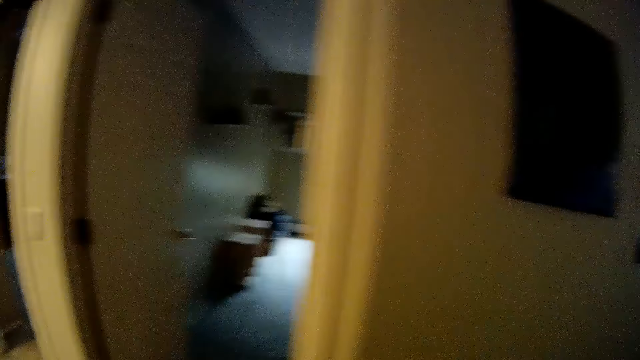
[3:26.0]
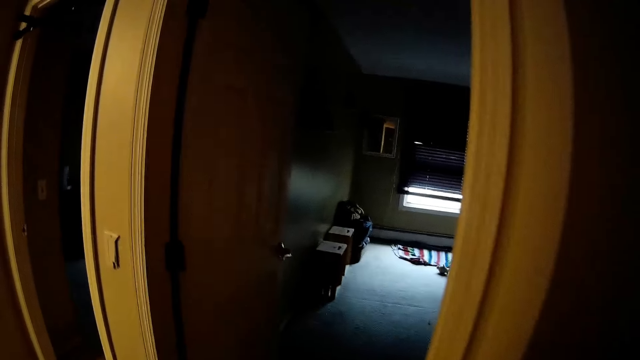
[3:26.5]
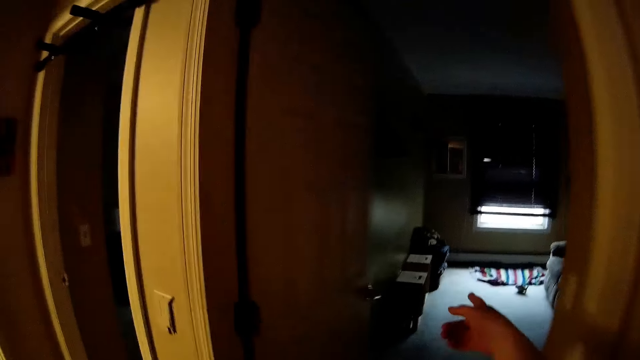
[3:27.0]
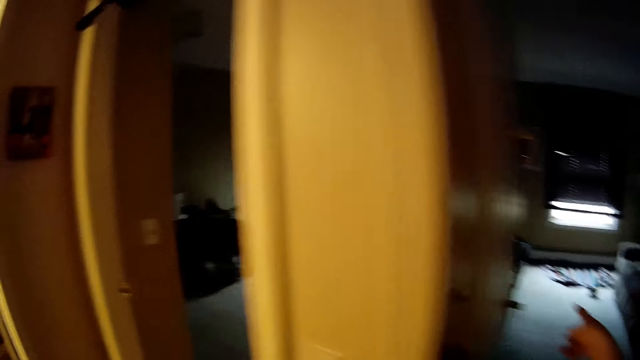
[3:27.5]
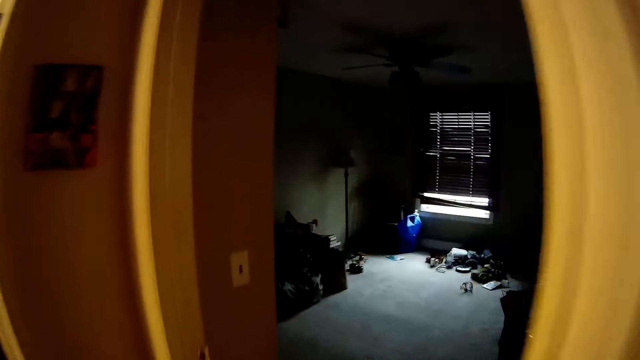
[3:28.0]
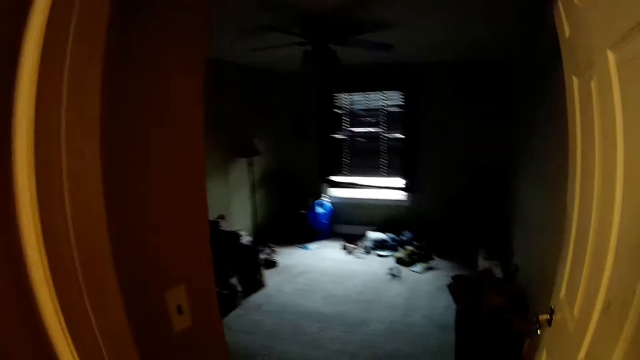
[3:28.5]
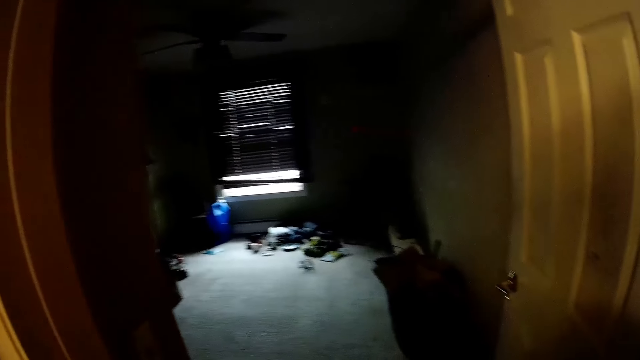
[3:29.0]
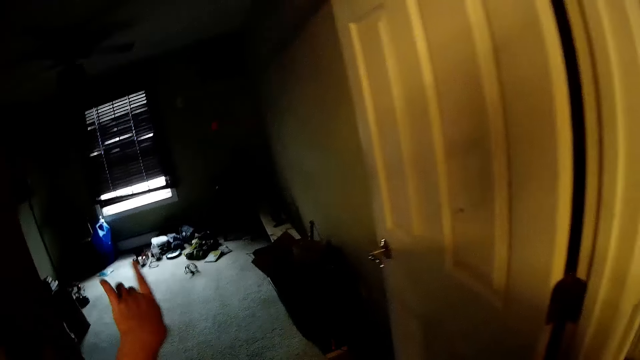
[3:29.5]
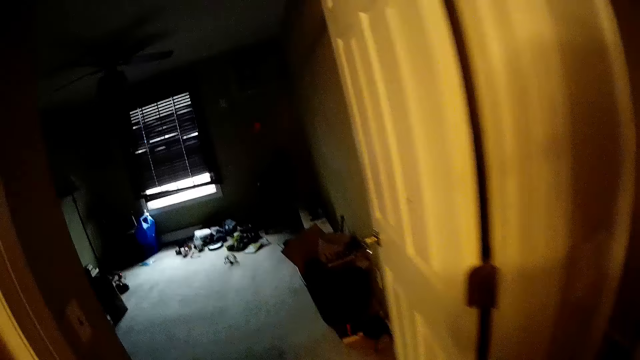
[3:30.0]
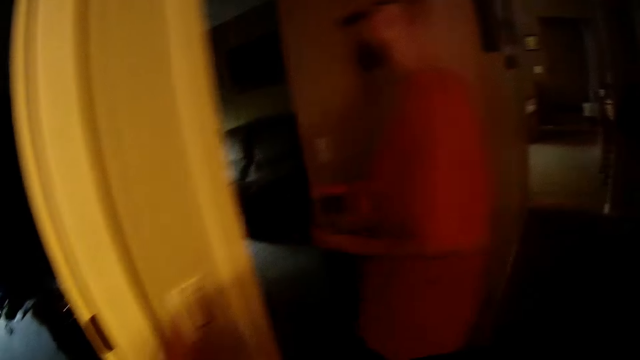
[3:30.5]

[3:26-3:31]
A man walks towards the camera wearer. The camera wearer talks to the man. They point to a room. They move towards another room. They talk to the man. They point at the room. The man walks into the room.

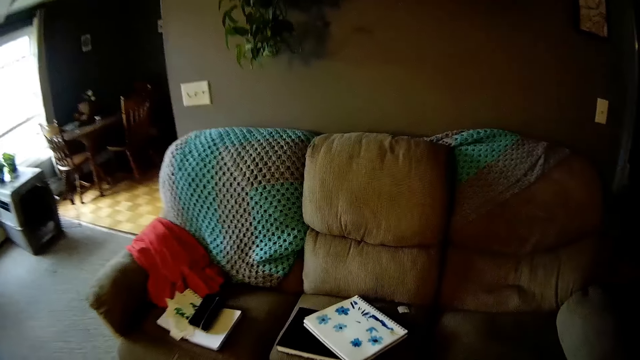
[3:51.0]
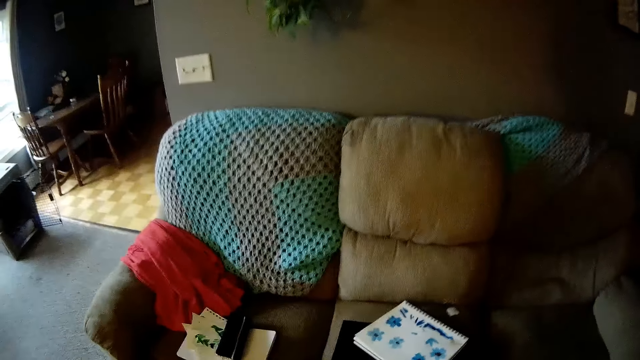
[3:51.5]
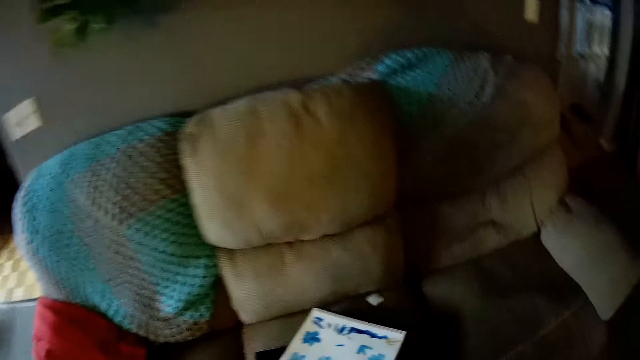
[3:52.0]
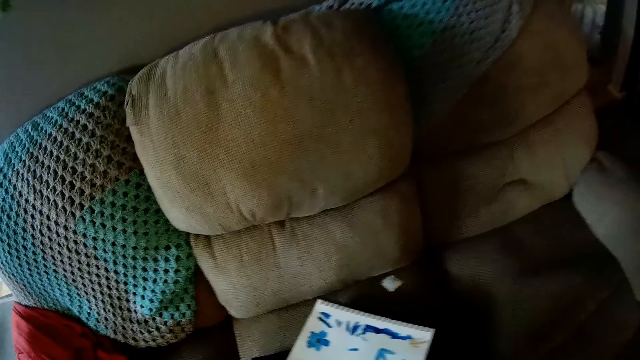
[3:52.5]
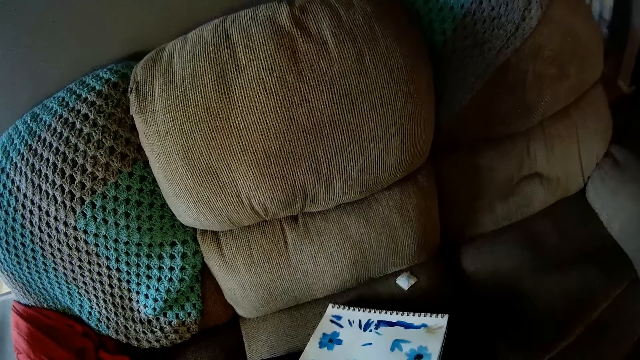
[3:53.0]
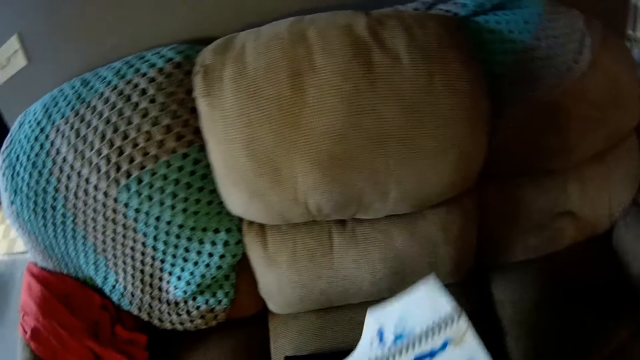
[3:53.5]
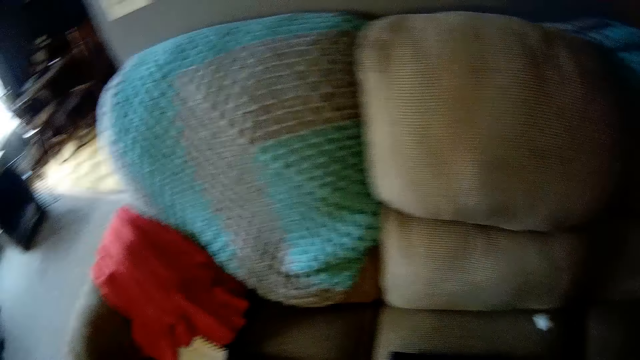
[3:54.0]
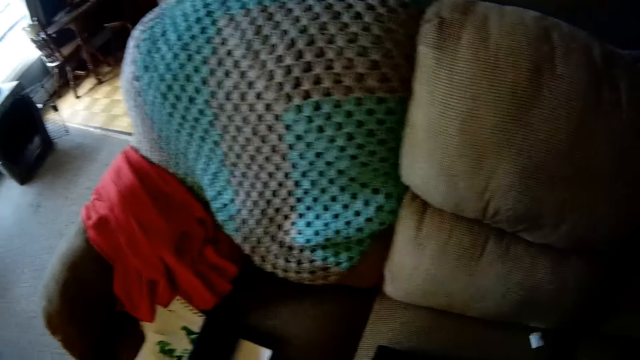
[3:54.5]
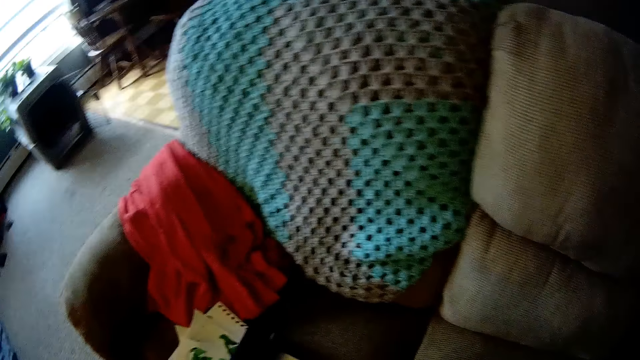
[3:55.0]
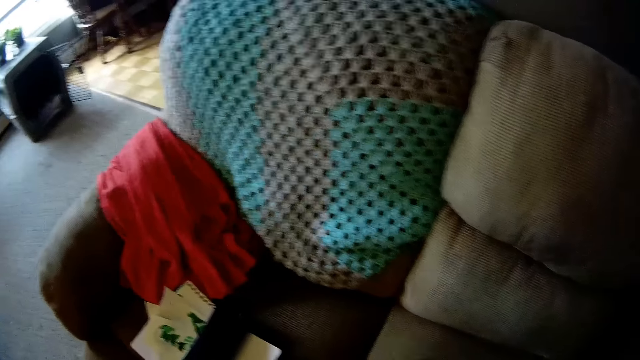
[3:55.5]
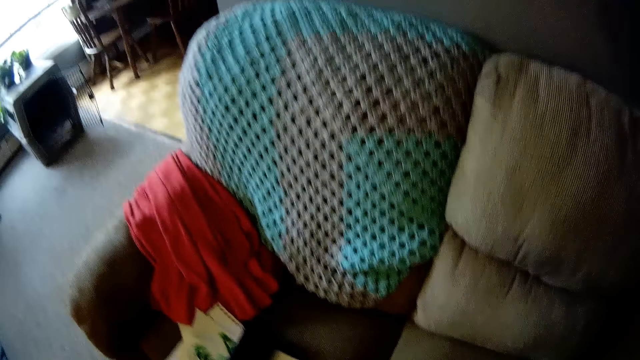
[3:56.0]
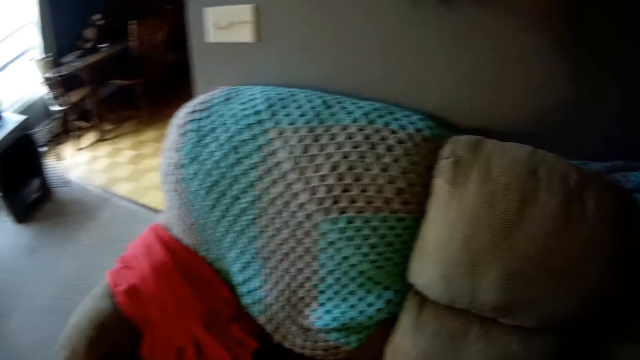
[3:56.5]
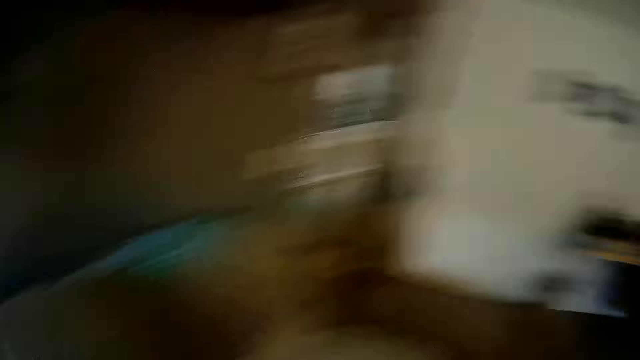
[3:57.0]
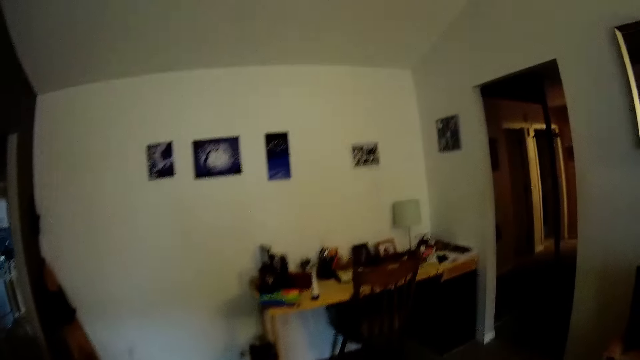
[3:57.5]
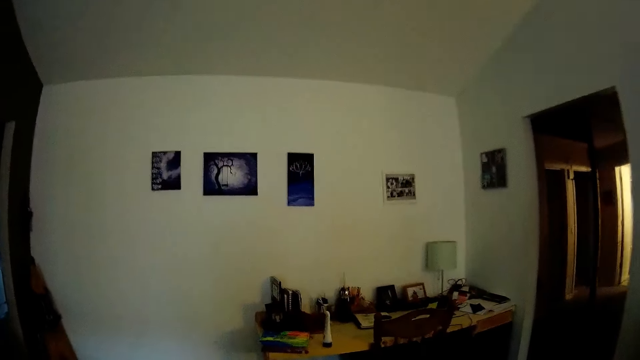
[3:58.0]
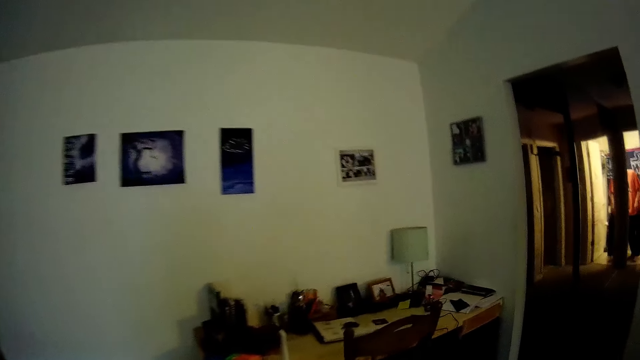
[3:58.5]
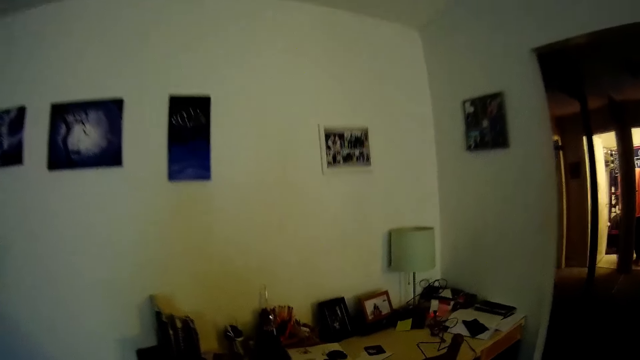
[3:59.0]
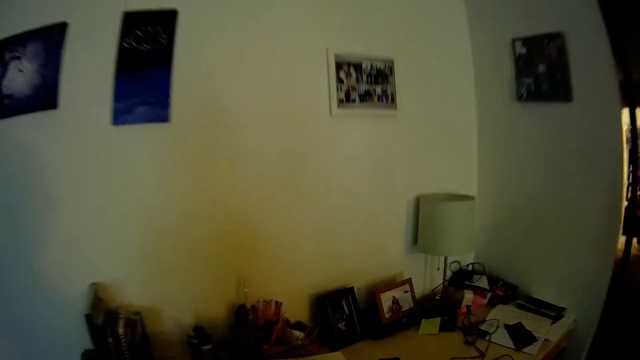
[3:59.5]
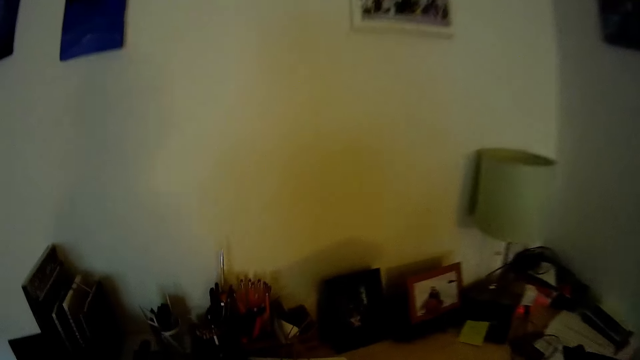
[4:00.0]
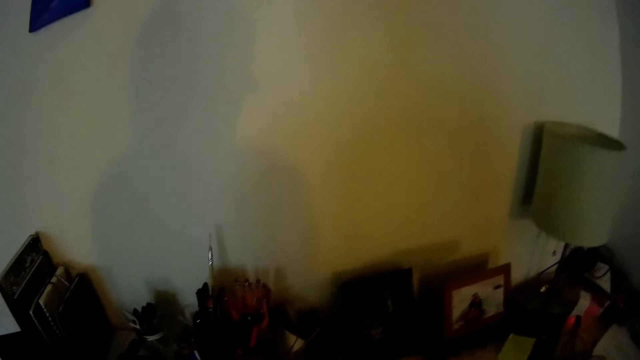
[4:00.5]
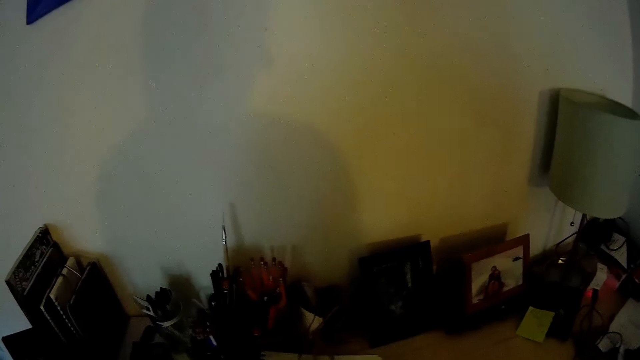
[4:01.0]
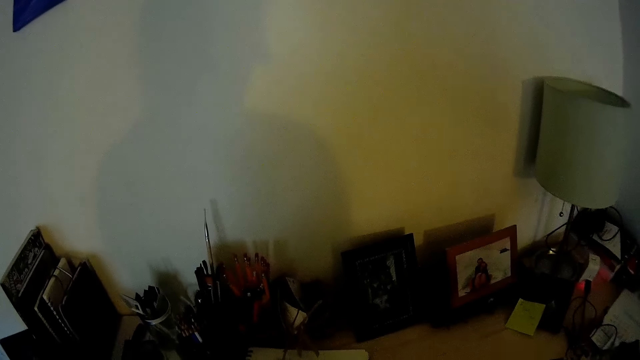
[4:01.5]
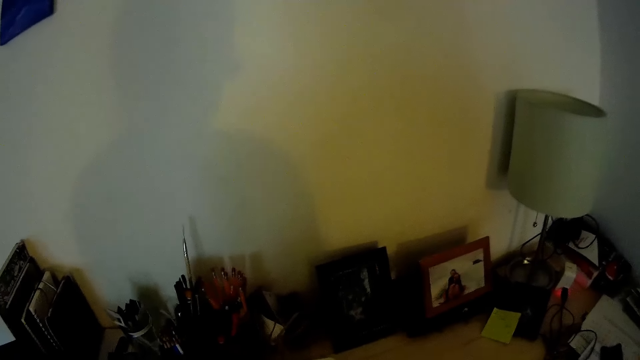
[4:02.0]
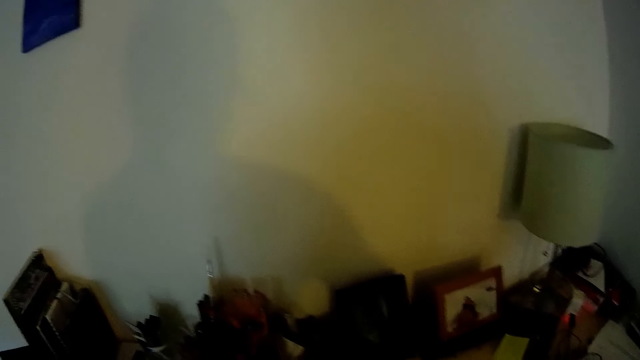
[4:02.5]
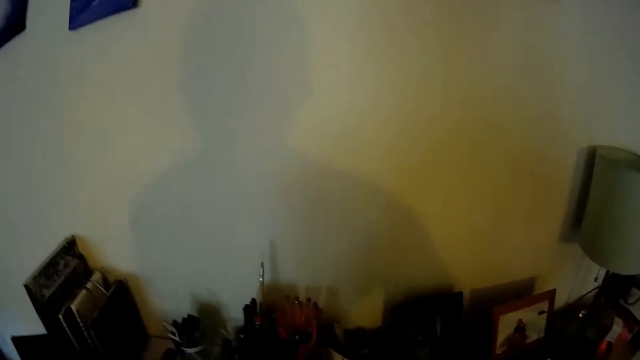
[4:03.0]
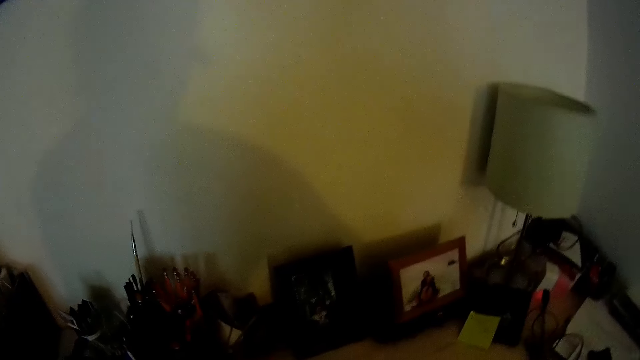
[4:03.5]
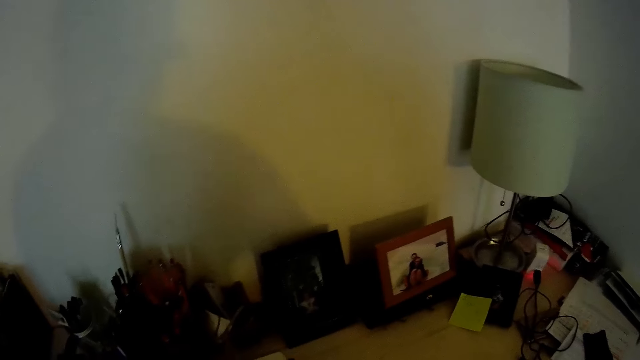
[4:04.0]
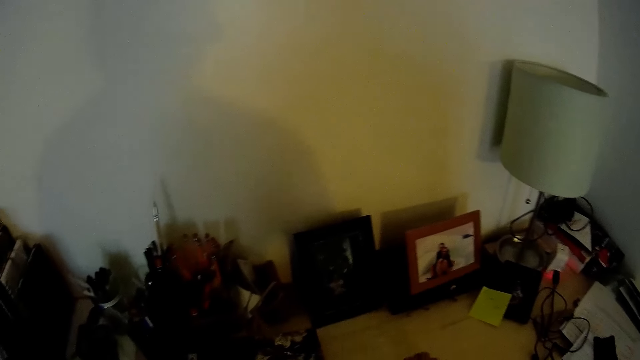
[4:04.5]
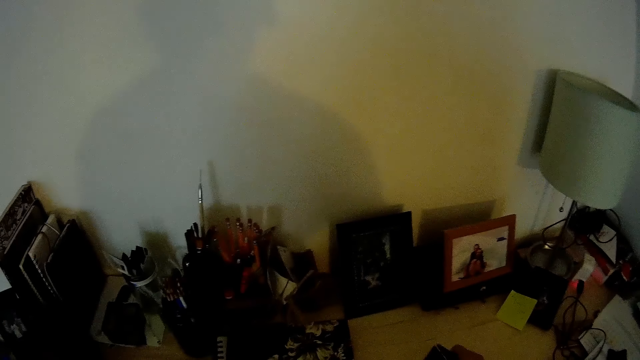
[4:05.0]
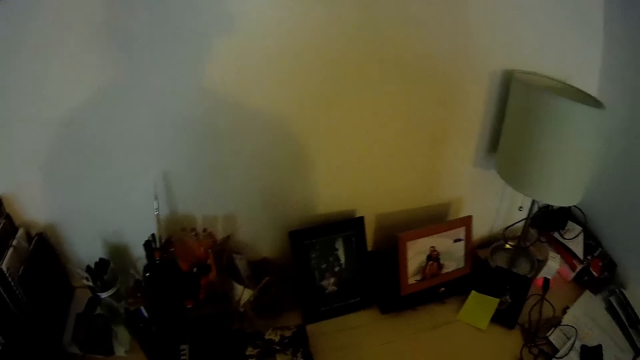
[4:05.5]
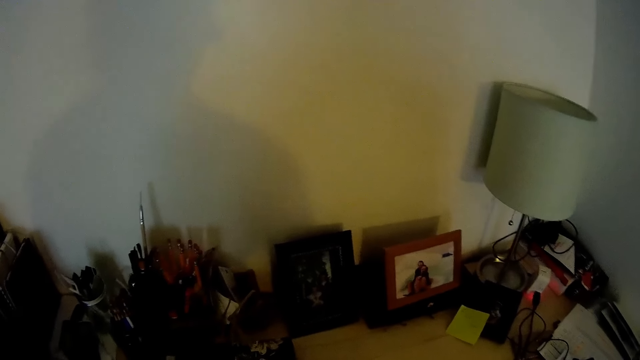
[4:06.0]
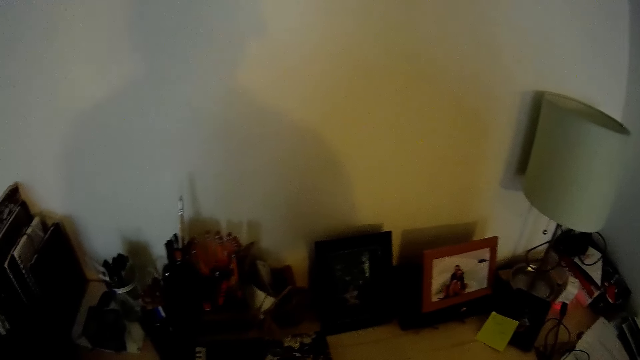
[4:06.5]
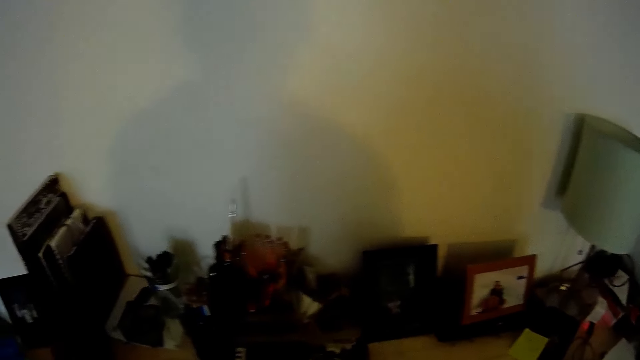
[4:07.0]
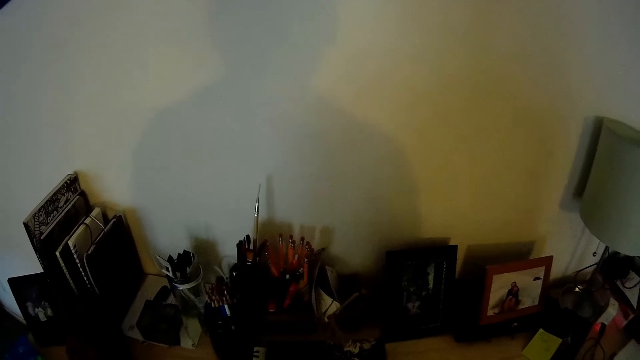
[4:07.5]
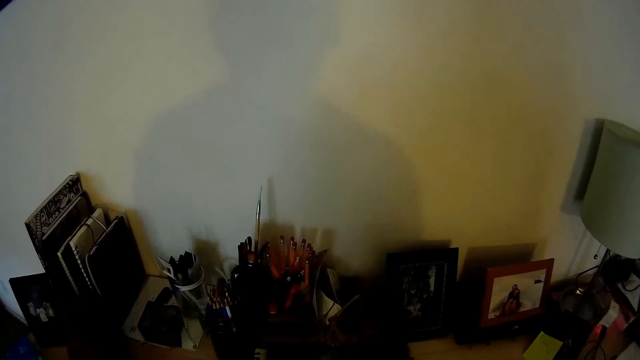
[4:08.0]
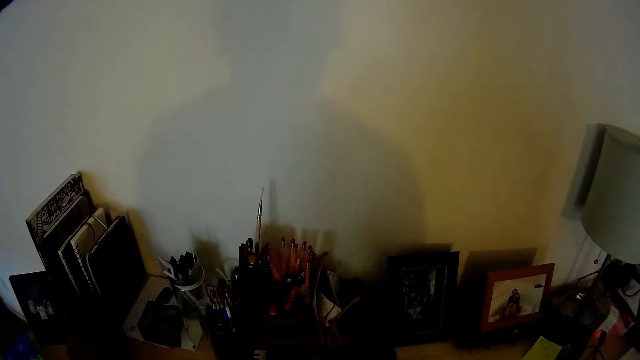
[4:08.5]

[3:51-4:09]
The camera wearer picks up a book from the couch with her right hand. She drops the book on the couch with her right hand. She walks to the study table. A man talks to the camera wearer. The camera wearer converses with the man. She drops the book on the desk with her right hand. She picks up a pen case from the desk with her right hand.
